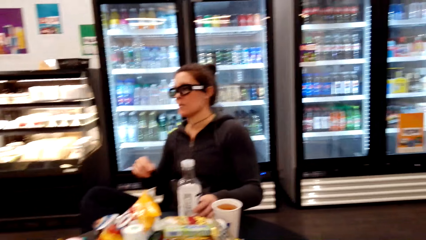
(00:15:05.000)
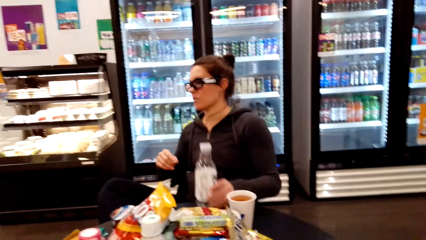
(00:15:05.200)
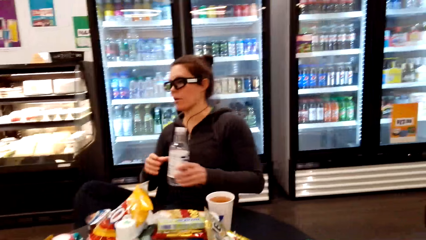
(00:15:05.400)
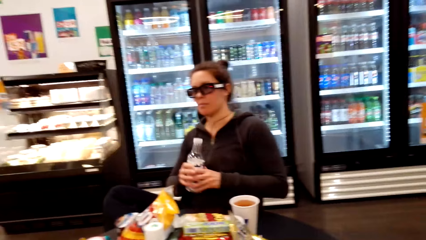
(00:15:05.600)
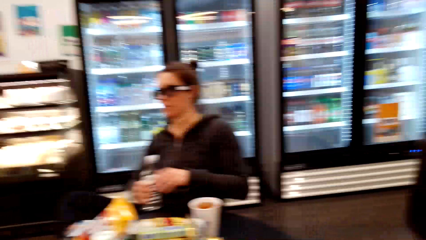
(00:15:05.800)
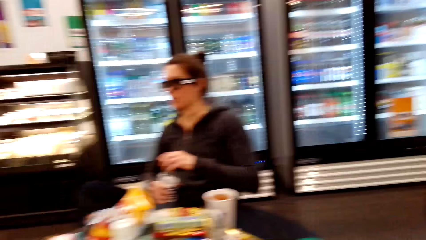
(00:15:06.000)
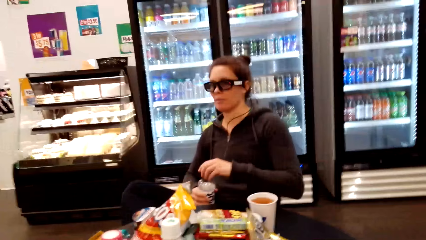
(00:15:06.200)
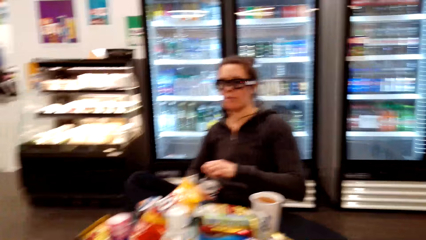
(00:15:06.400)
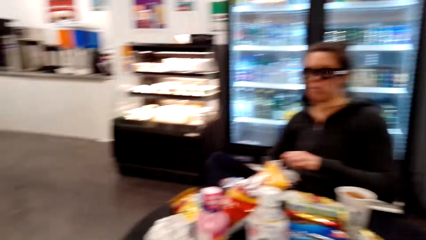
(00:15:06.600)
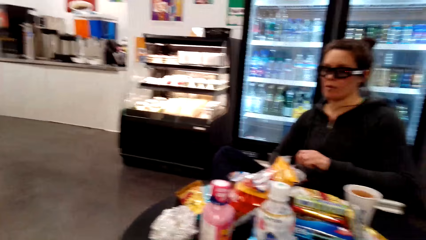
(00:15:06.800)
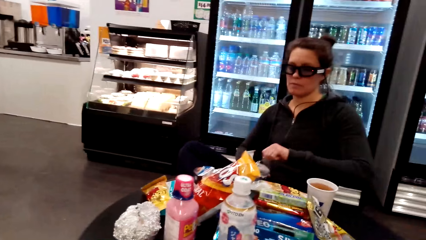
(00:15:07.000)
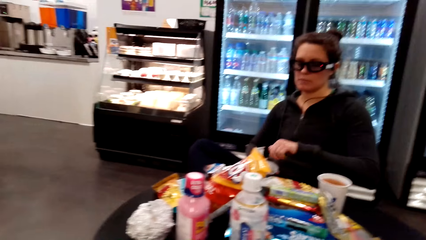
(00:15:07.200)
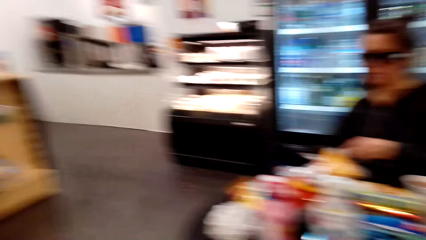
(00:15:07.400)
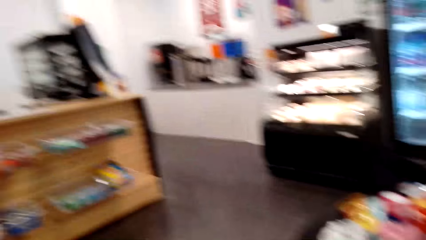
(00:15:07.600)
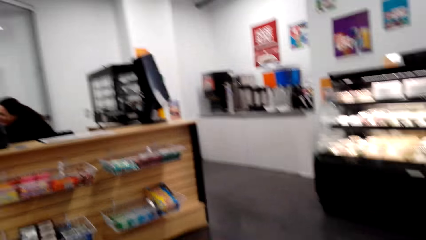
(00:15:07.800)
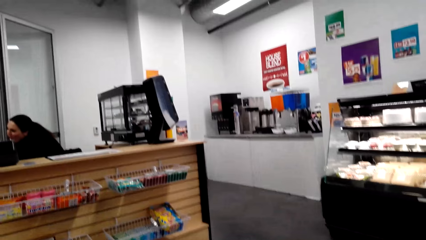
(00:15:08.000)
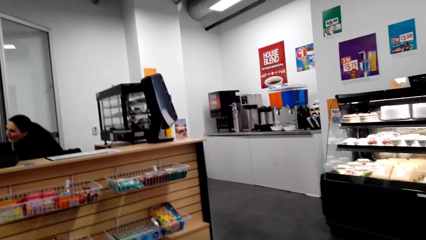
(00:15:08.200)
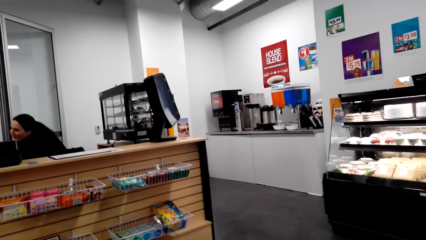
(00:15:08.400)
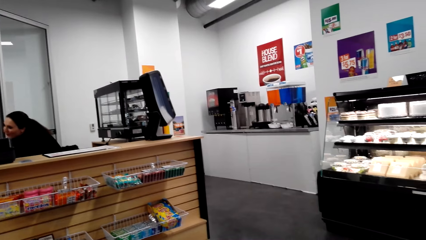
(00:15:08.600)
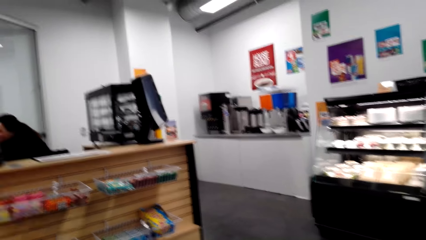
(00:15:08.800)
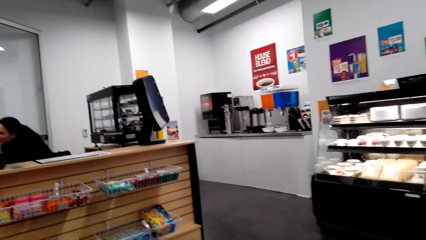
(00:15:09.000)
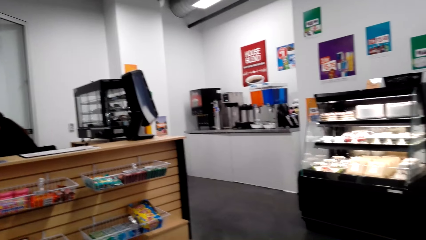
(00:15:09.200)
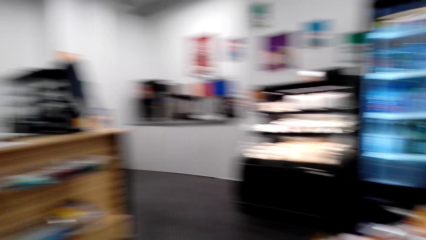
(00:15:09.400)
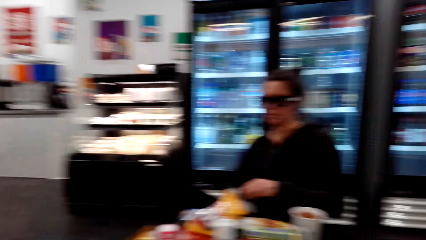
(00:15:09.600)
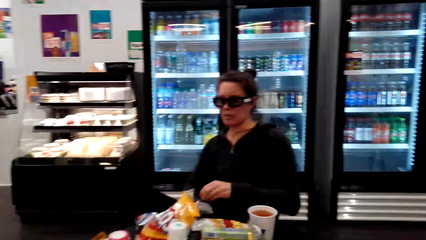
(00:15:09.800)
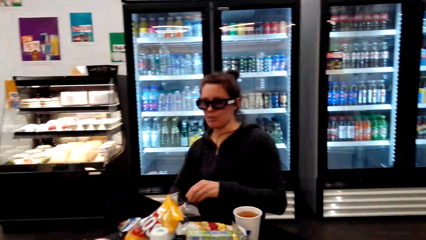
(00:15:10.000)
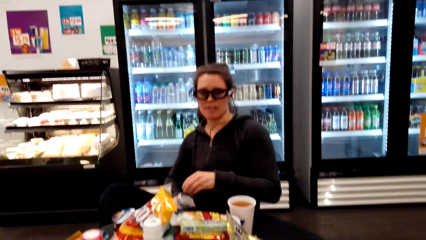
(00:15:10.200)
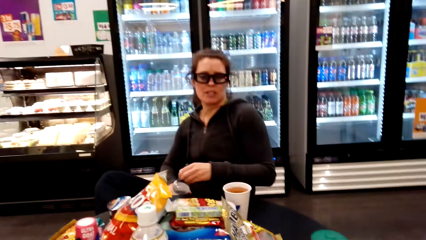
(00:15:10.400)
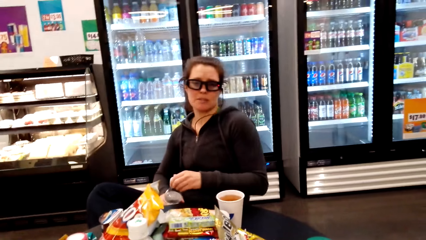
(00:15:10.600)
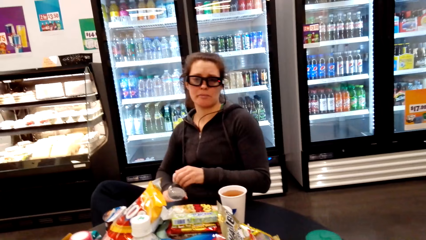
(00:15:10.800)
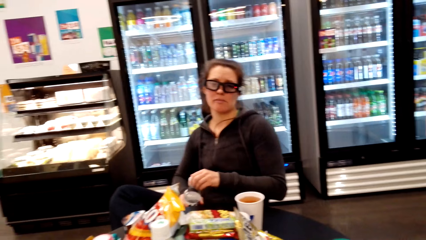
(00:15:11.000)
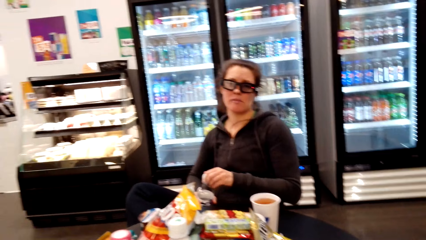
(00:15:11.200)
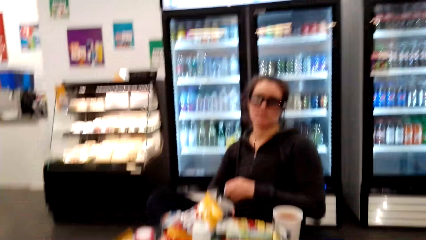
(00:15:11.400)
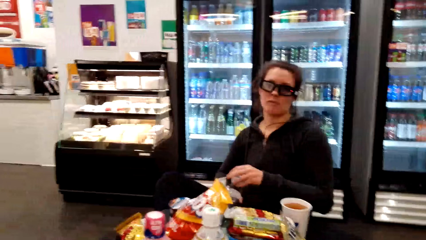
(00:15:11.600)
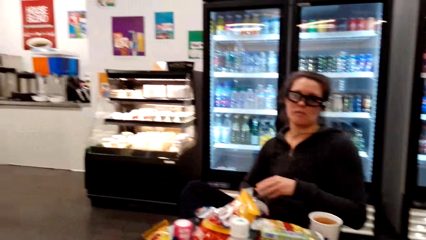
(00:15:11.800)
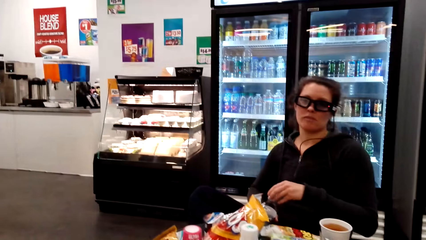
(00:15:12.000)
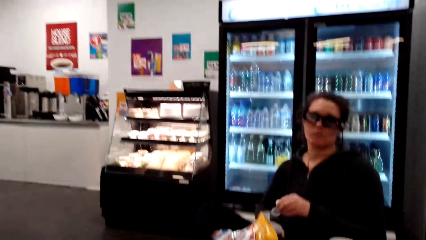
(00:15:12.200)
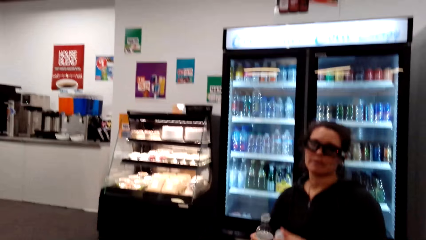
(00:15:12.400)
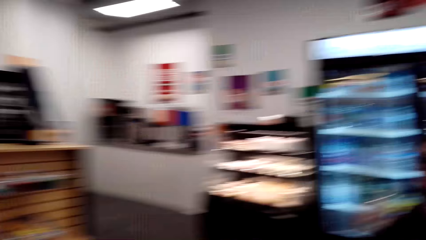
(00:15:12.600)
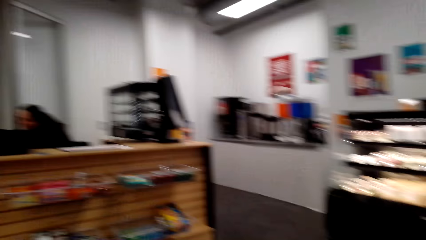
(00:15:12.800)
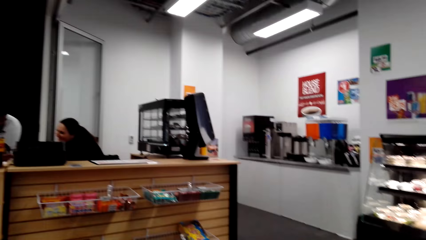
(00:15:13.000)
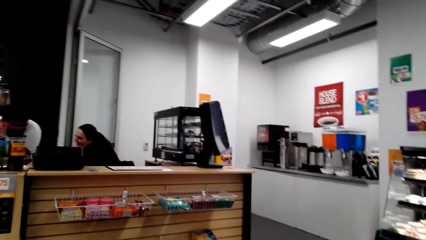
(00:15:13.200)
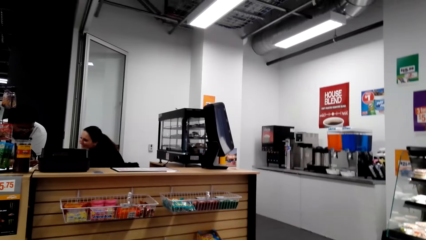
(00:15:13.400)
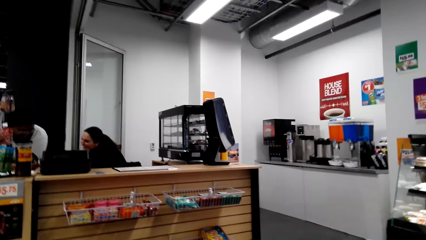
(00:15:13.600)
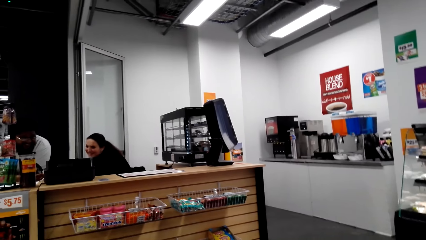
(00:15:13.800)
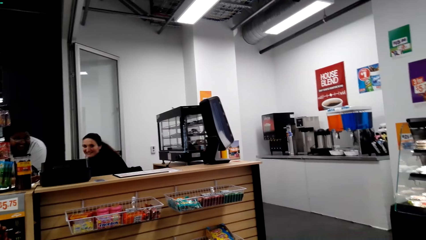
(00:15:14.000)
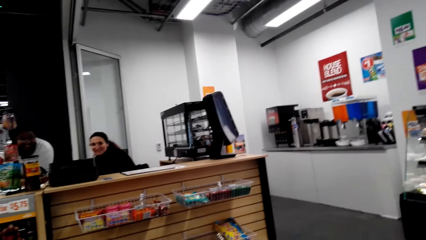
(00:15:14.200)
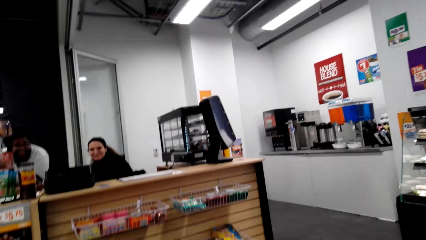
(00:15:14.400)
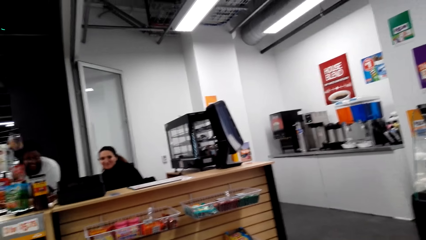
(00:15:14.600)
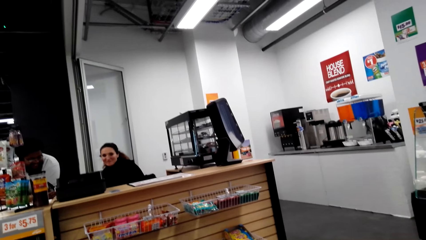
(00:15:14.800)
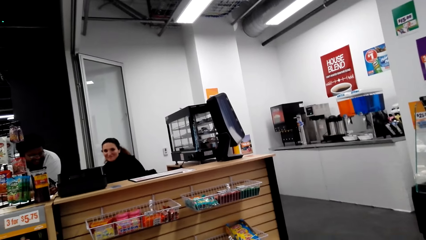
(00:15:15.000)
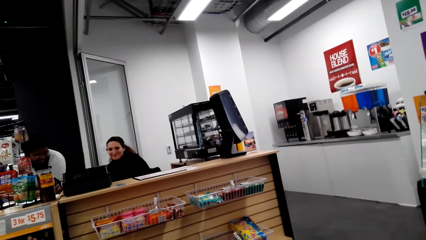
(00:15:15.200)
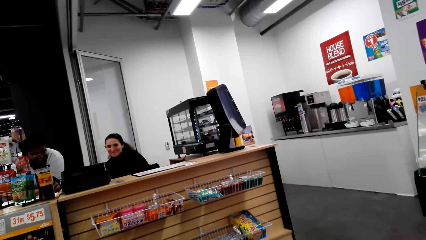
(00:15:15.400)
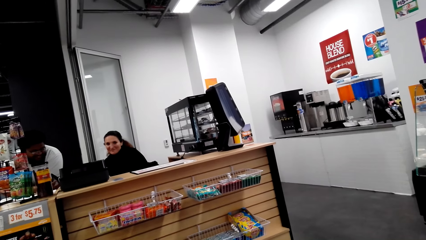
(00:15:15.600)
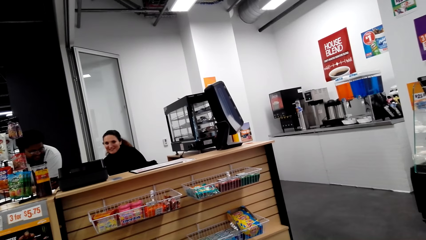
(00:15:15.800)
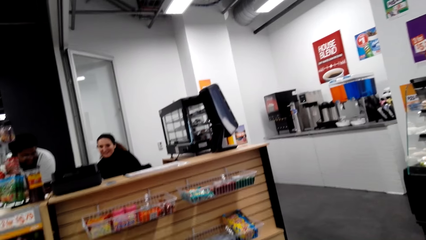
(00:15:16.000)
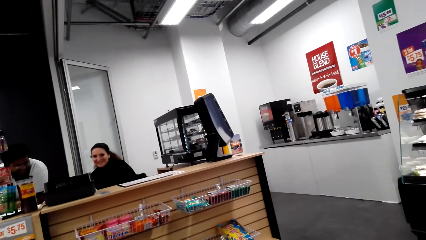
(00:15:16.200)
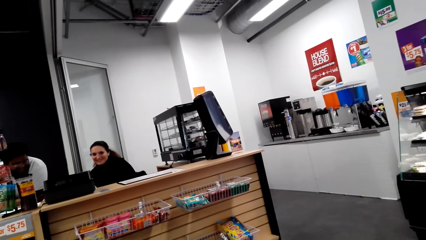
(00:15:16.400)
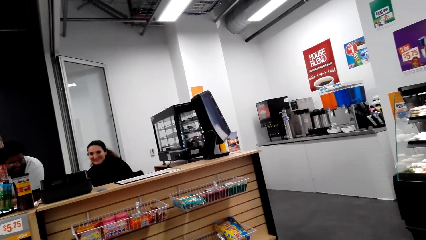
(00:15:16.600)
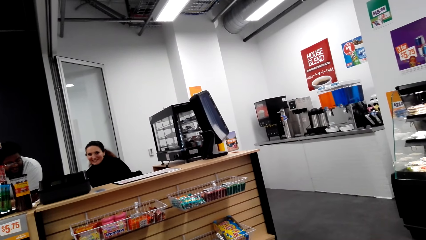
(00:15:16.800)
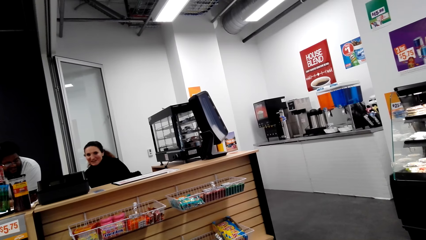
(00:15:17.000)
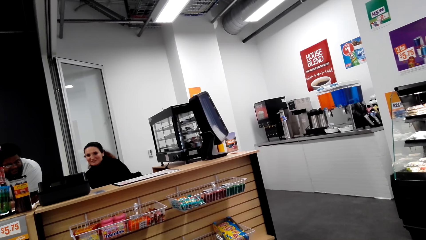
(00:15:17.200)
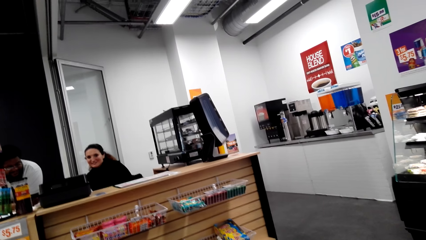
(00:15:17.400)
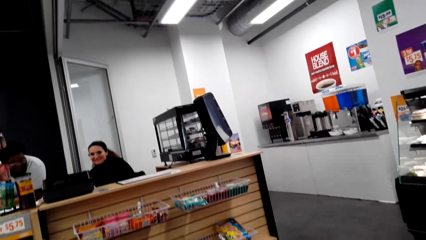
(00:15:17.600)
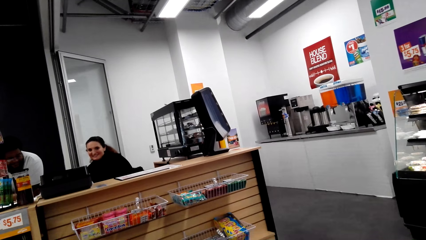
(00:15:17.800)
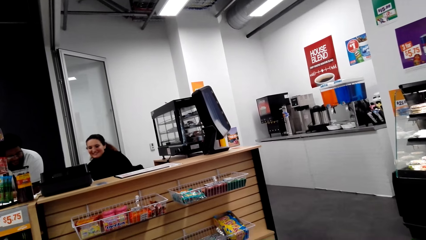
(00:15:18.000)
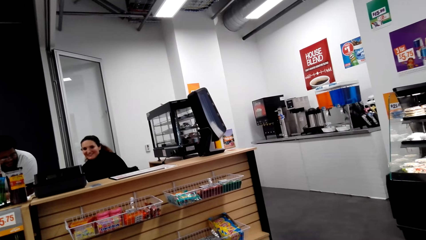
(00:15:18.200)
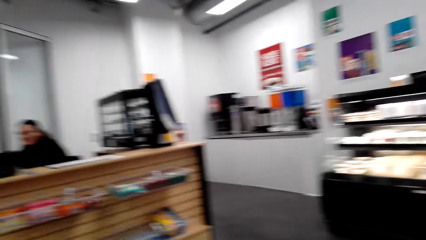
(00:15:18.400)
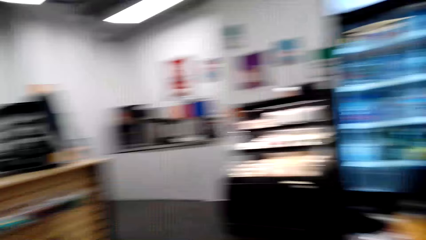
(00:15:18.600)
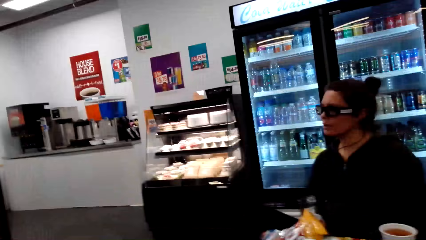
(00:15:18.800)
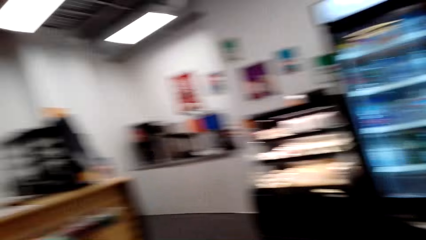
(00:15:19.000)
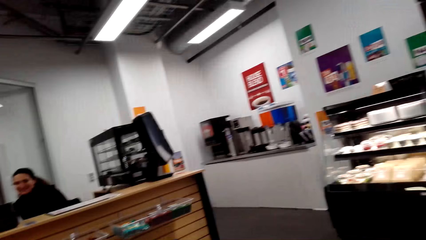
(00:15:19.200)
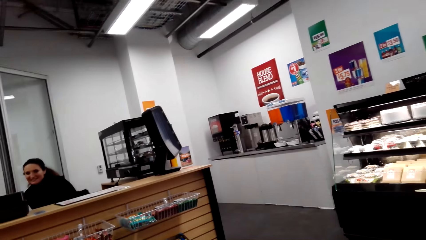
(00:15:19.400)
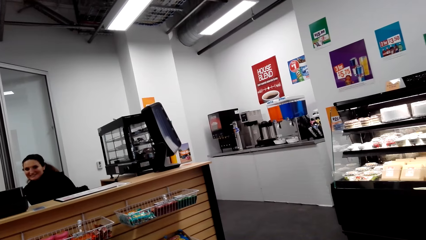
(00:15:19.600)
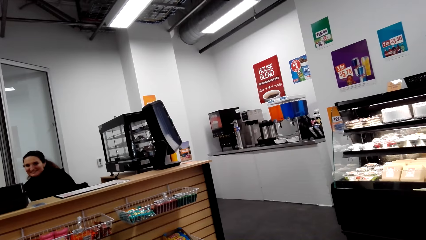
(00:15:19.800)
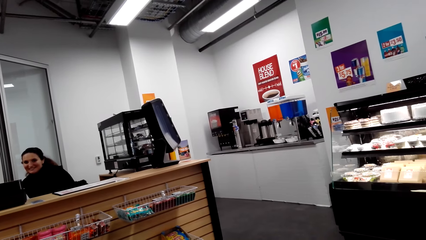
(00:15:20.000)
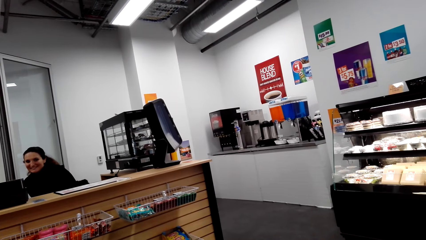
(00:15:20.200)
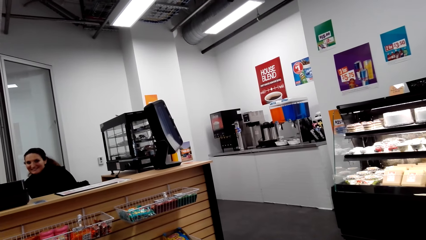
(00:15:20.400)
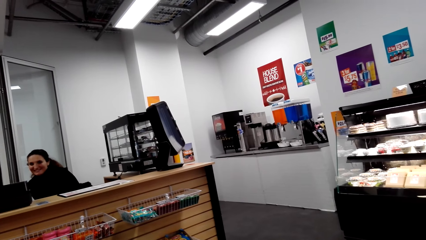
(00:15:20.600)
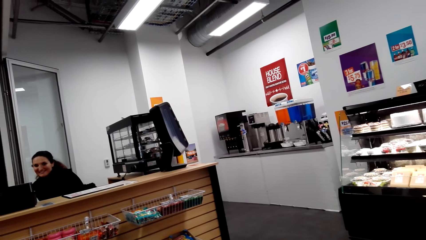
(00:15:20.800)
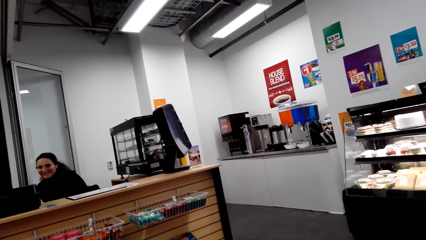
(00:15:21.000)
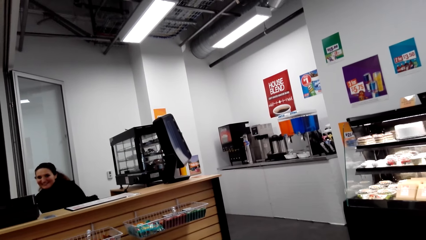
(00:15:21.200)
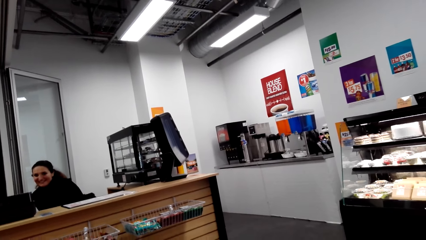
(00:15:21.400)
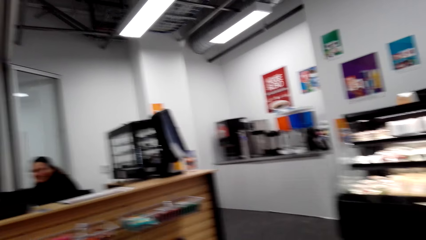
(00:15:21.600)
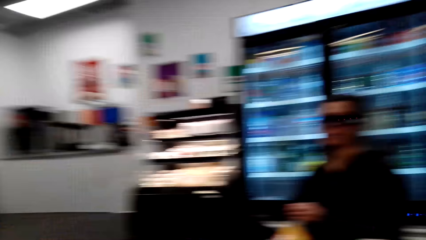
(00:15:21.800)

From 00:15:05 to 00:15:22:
A lady picks the bottle of water. The camera wearer picks the bottle of water. The lady opens the bottle. The camera wearer opens the bottle of water. The lady speaks to the camera wearer. The camera wearer turns to another lady on the counter. They talk to a person. The other lady talks to the camera wearer.
